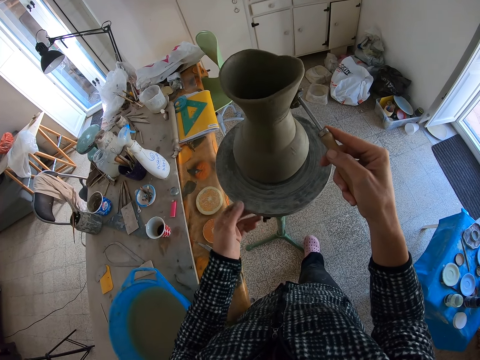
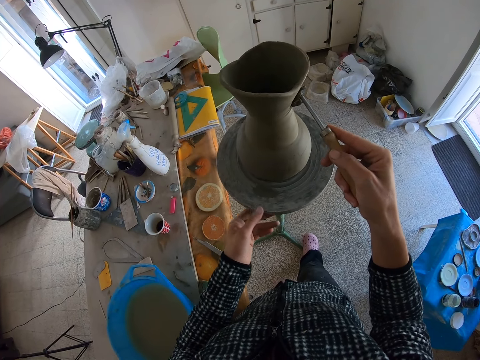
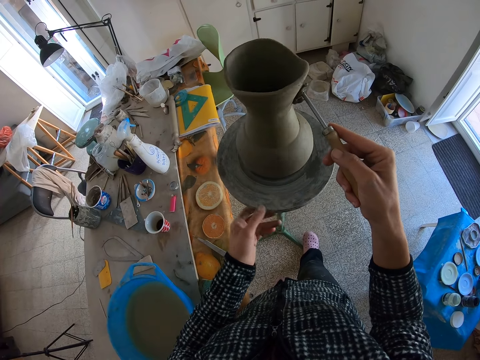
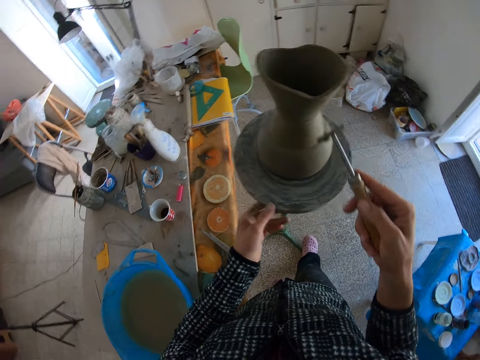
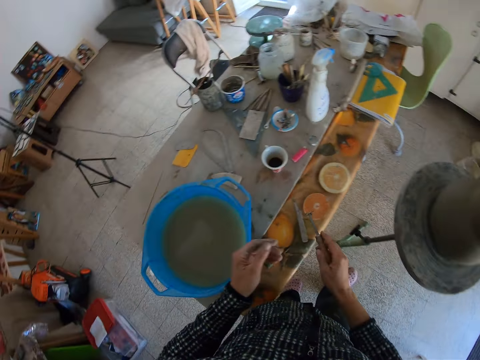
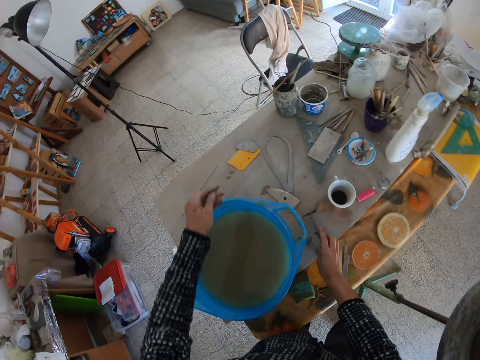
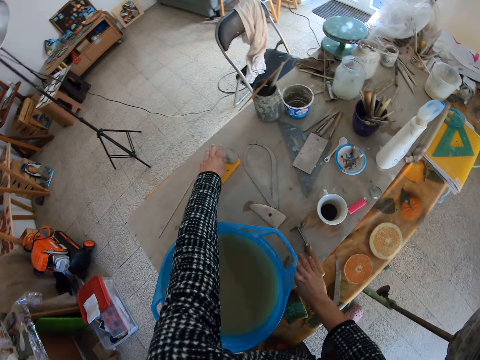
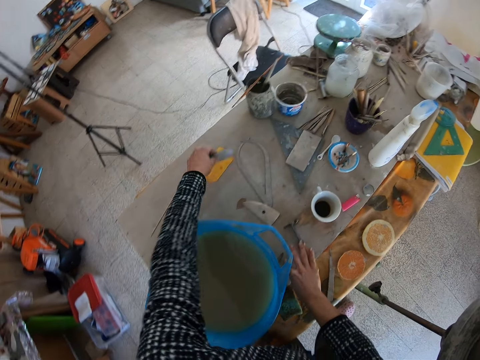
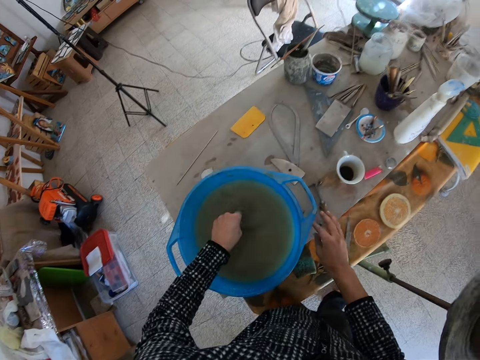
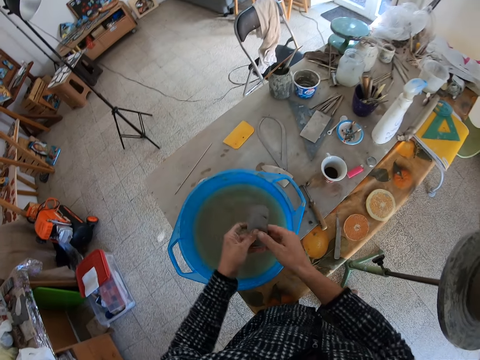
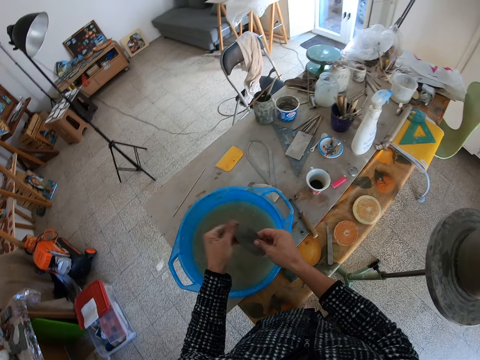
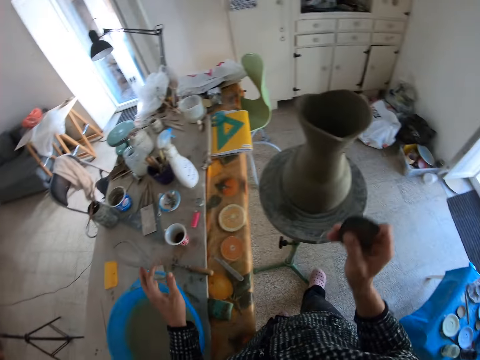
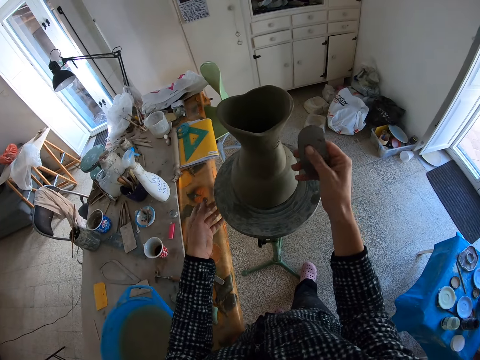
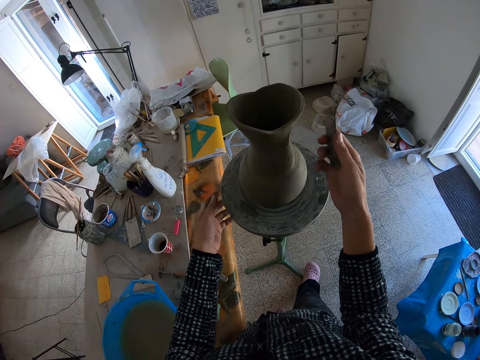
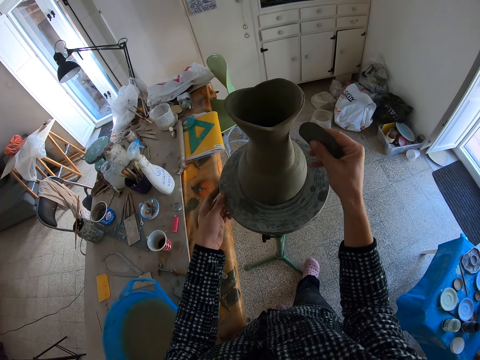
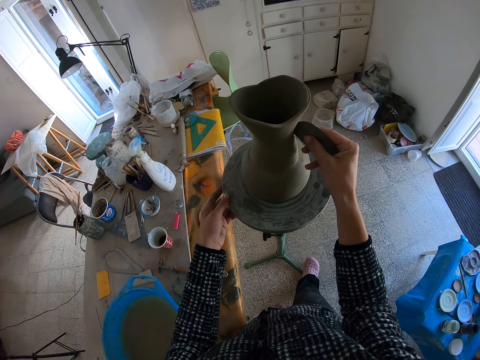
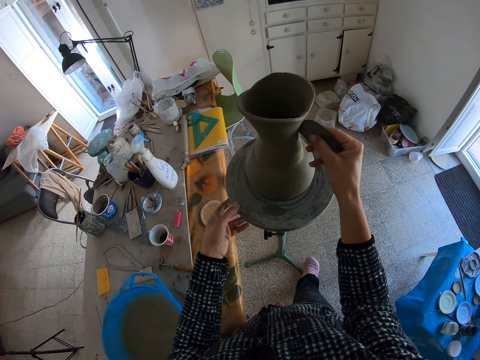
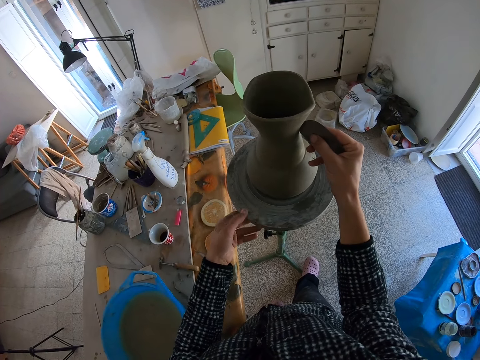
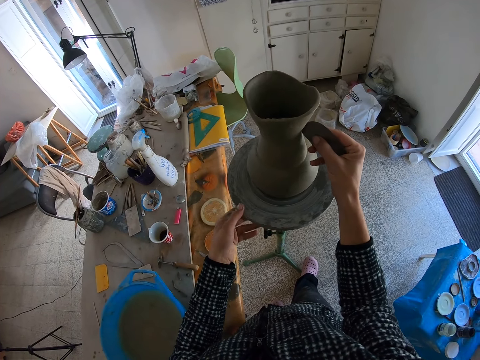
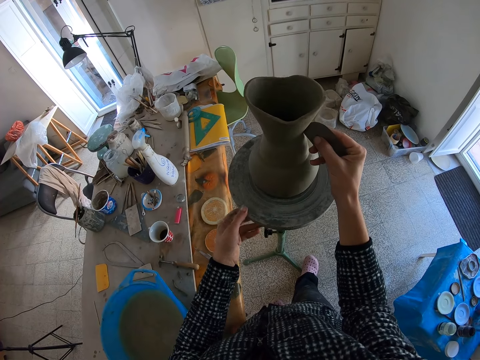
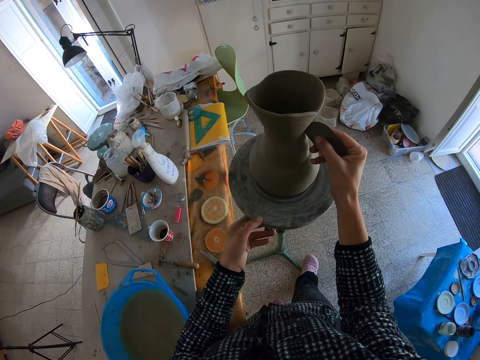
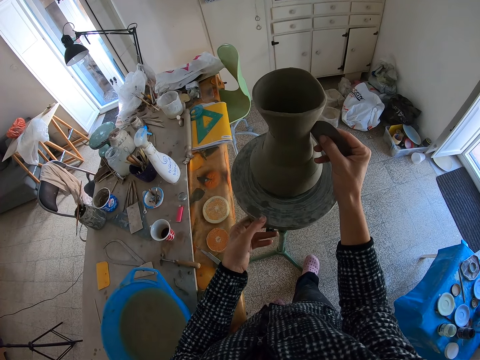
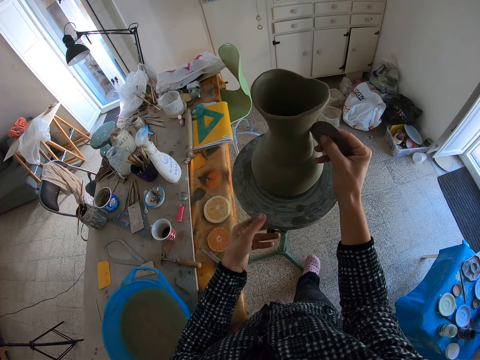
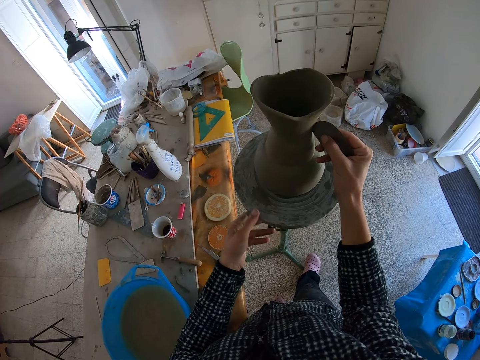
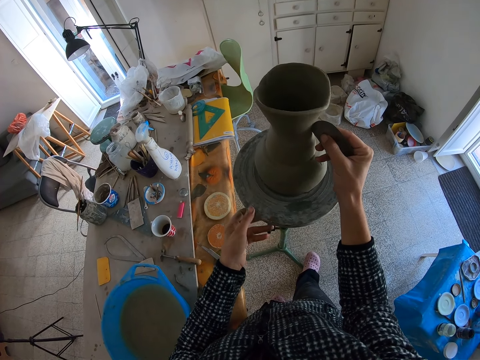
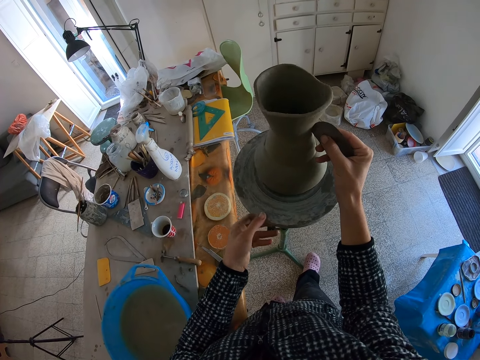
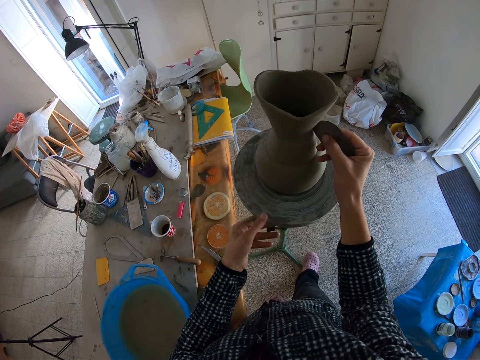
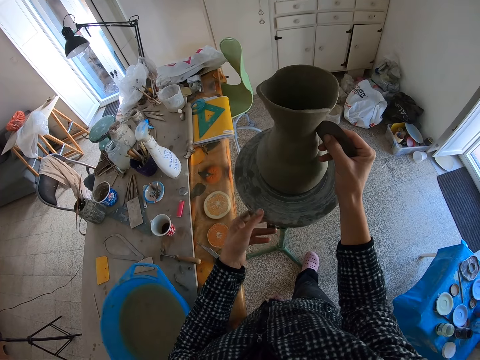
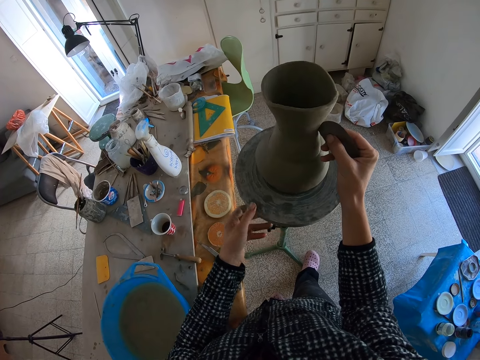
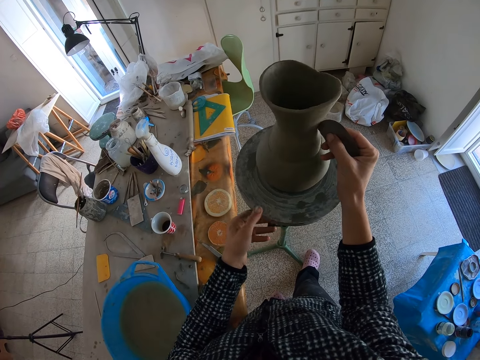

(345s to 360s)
The camera wearer drops the wax carver on a worktable with her right hand. She picks up a steel scraper on the table with her left hand. She rinses the scraper in the water in a bowl on the table with her left hand. She dips the scraper in a basin. She passes the scraper in her left hand to her right hand. She wipes the scraper with her hand. She turns the turntable with her left hand and carves the clay vase on the turntable with the scraper in her right hand. She shapes the vase with the scraper.

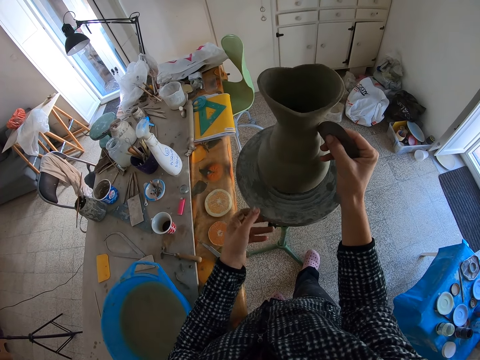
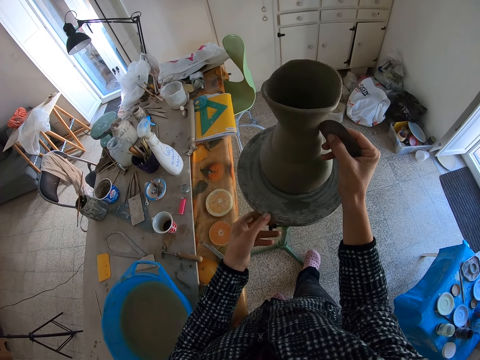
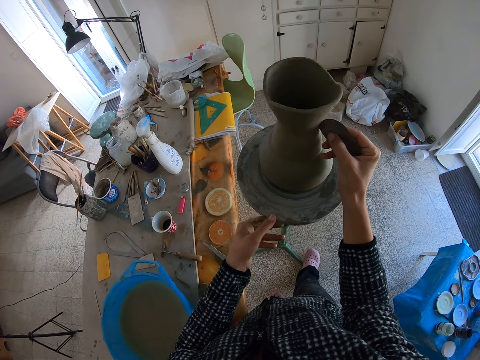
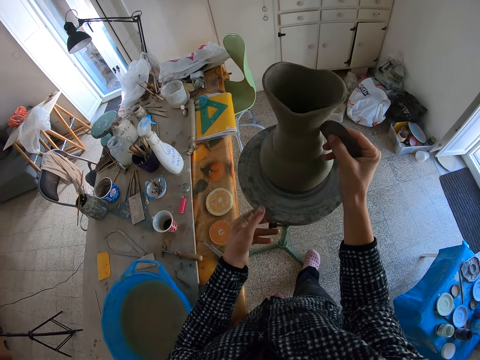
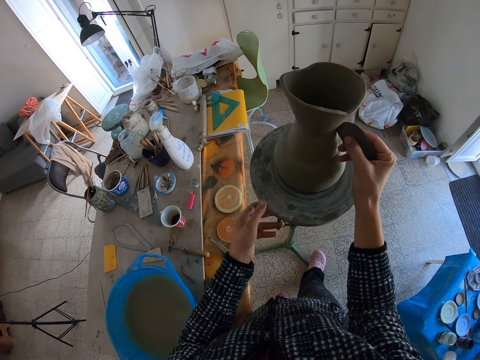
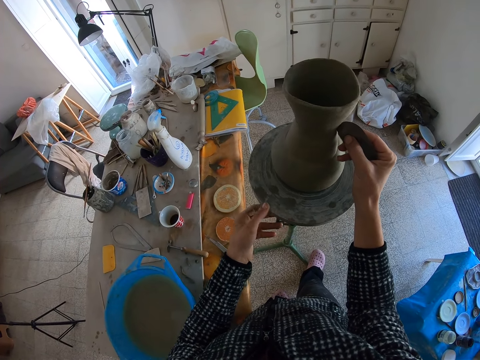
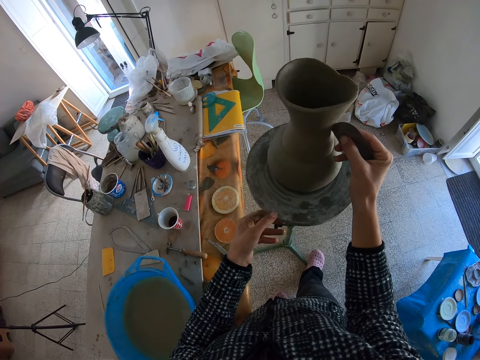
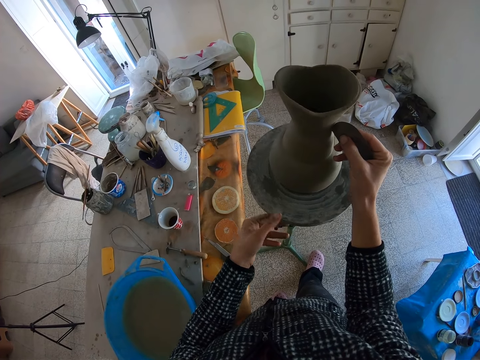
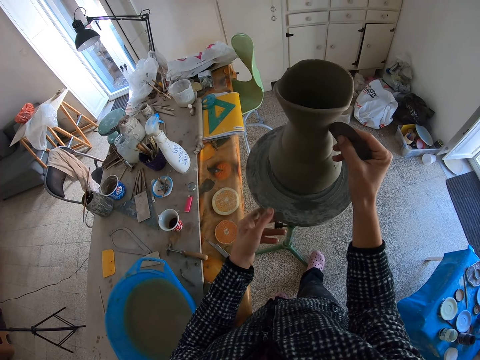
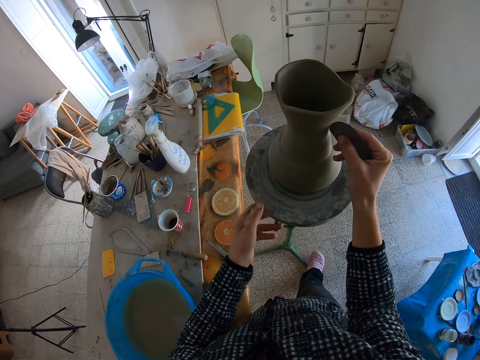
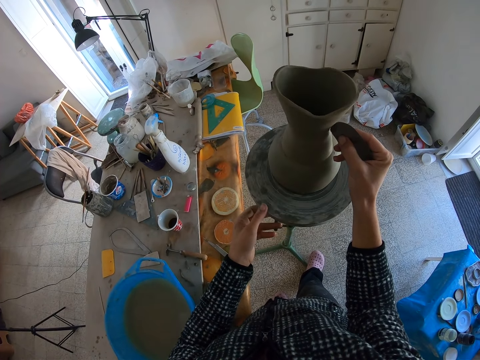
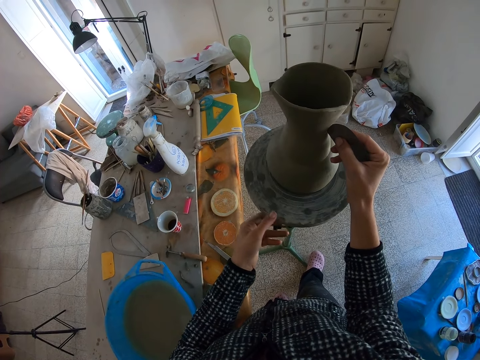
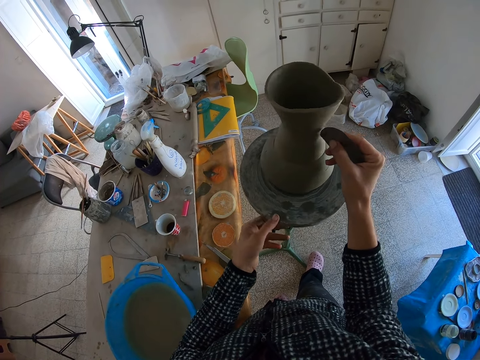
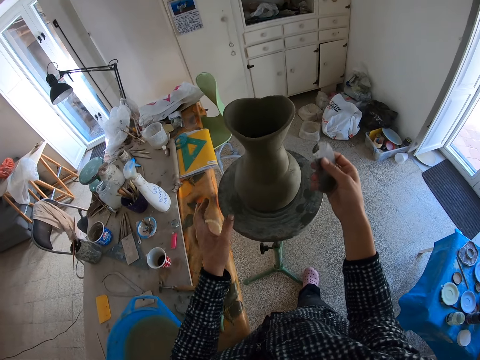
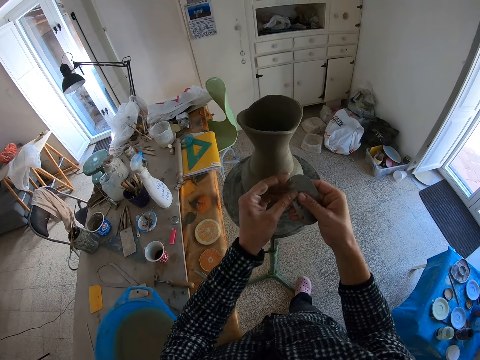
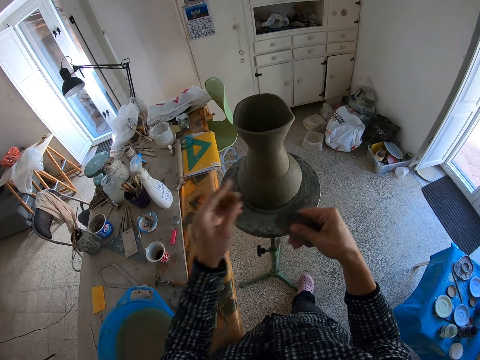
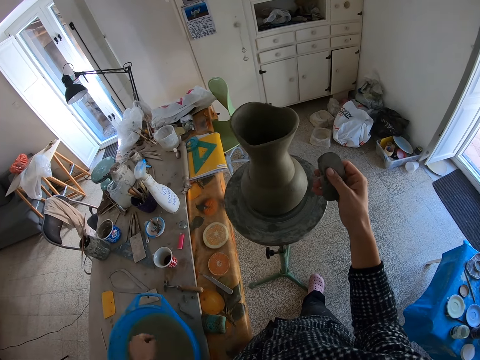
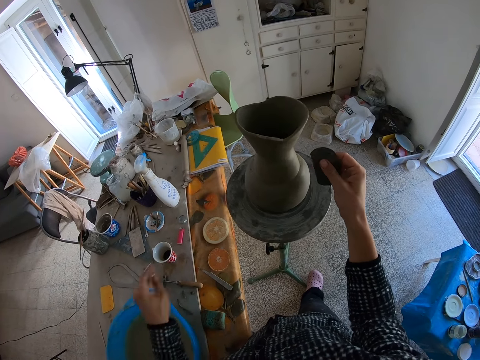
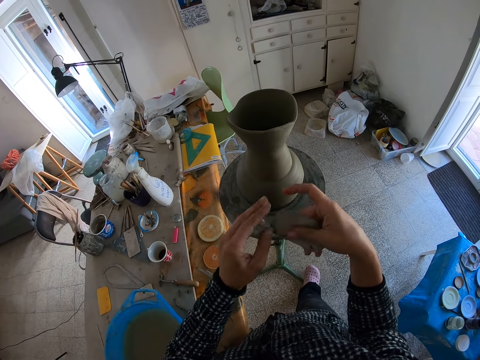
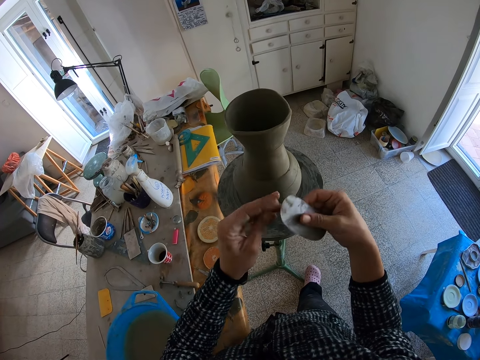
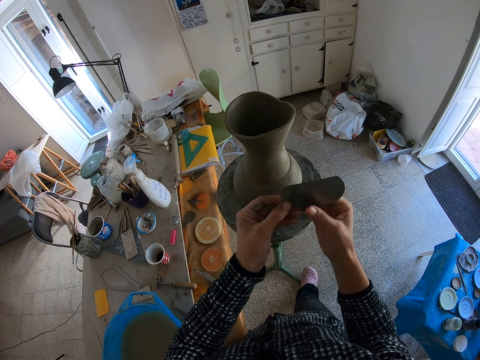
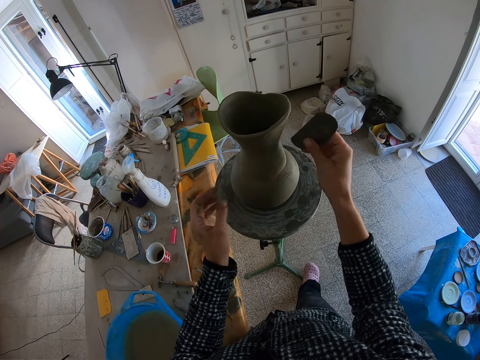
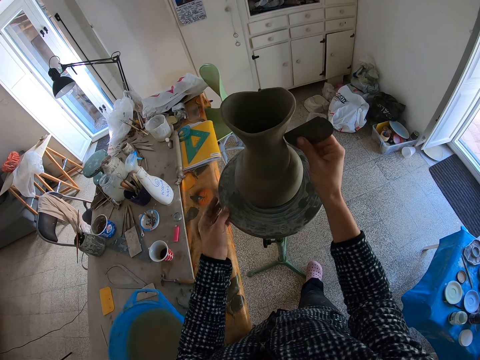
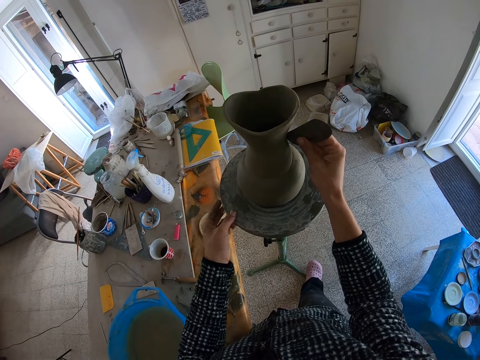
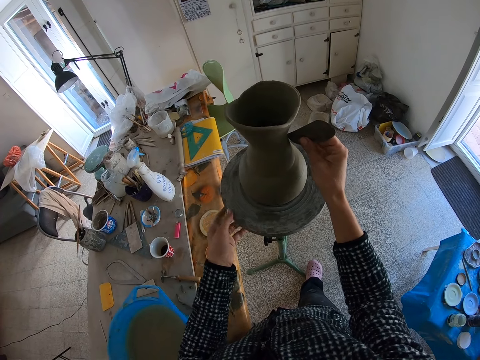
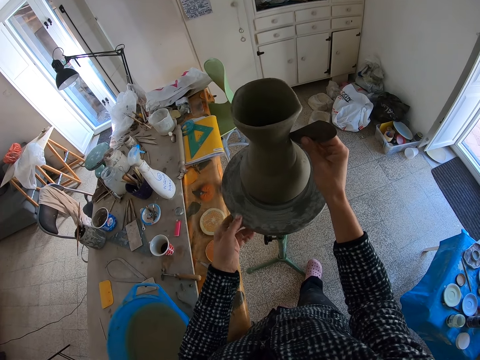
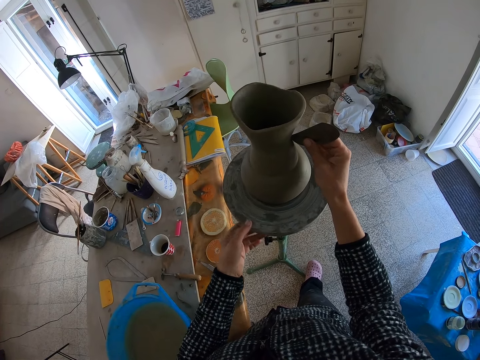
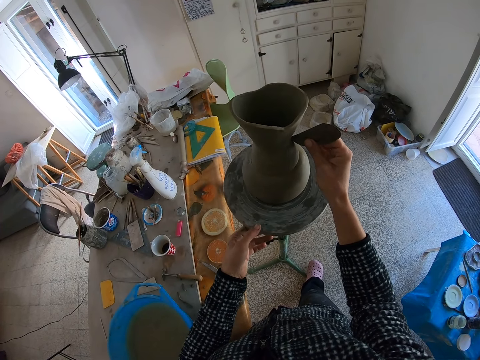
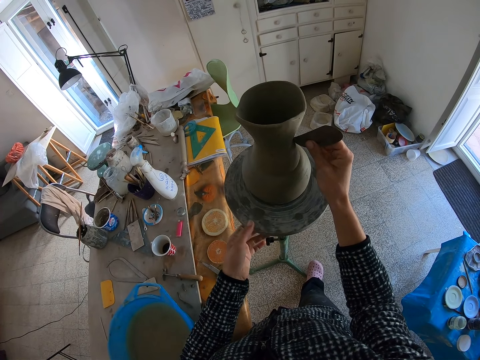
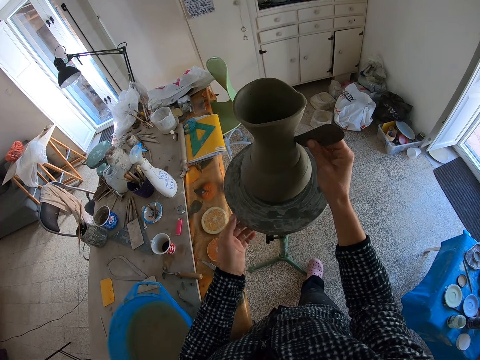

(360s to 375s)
The camera wearer scrapes clay off the scraper in her right hand with her left hand. She drops the clay in her left hand into the water in the bowl on the worktable. She flips the scraper with her hands. She turns the turntable with her left hand and carves the clay vase on the turntable with the scraper in her right hand. She shapes the vase with the scraper.
